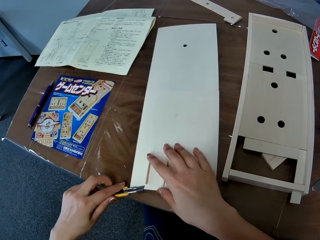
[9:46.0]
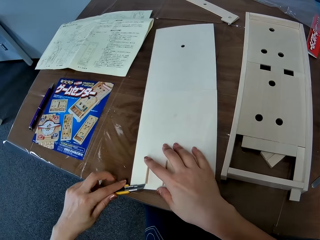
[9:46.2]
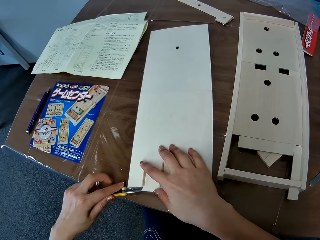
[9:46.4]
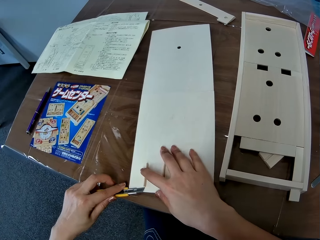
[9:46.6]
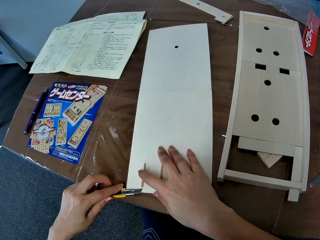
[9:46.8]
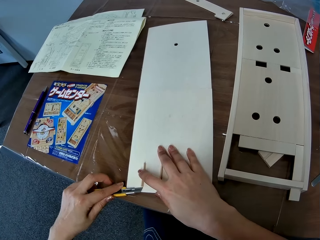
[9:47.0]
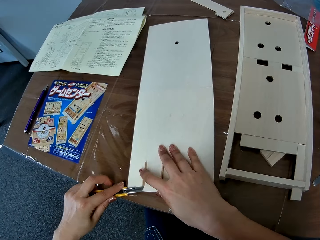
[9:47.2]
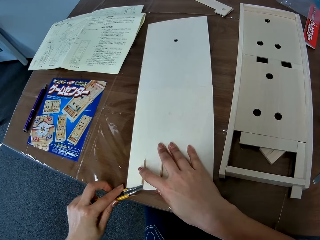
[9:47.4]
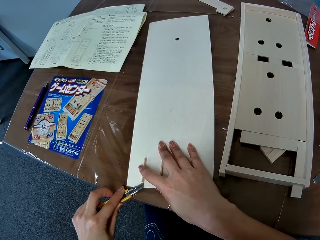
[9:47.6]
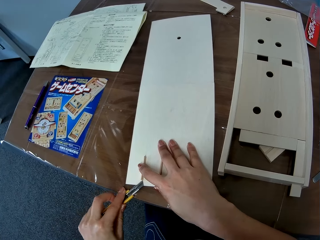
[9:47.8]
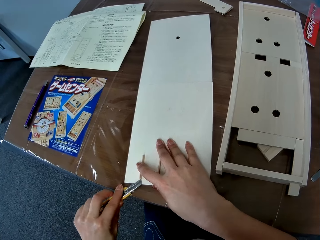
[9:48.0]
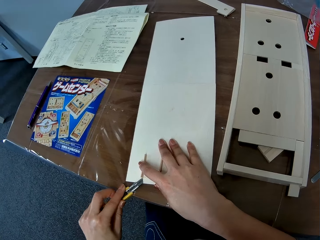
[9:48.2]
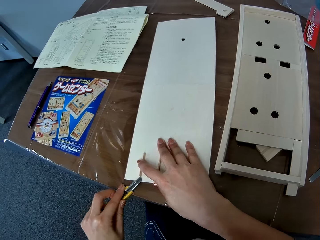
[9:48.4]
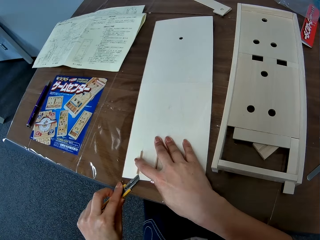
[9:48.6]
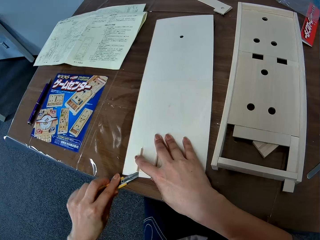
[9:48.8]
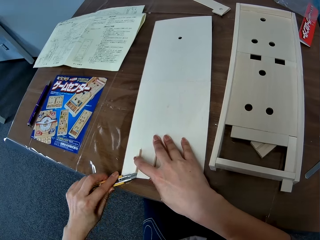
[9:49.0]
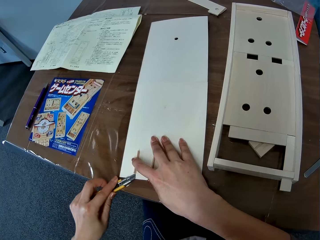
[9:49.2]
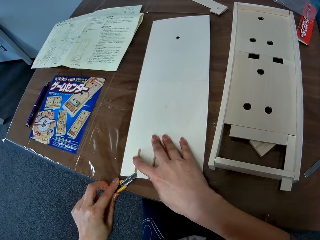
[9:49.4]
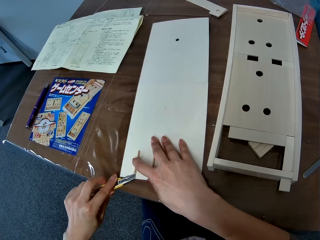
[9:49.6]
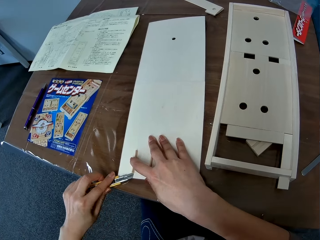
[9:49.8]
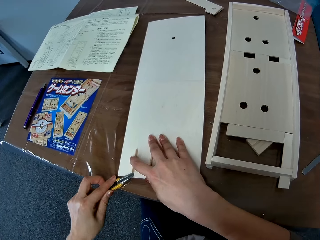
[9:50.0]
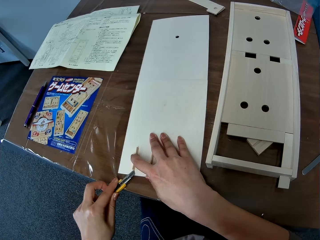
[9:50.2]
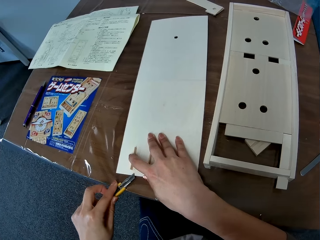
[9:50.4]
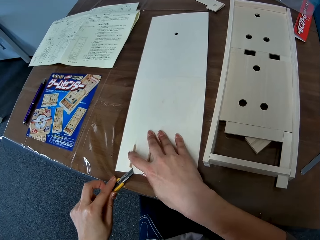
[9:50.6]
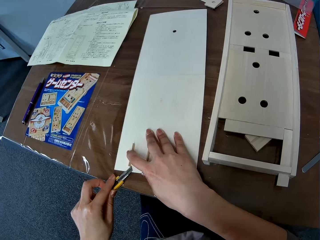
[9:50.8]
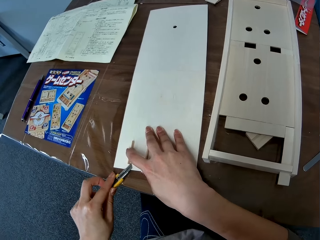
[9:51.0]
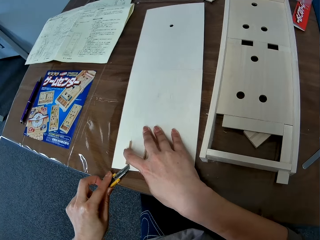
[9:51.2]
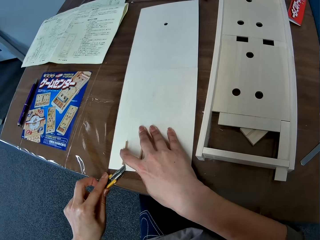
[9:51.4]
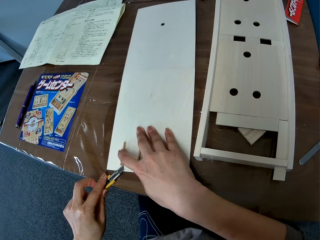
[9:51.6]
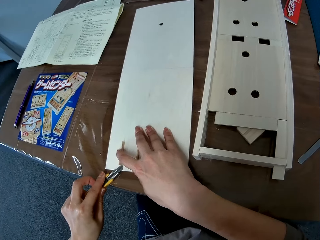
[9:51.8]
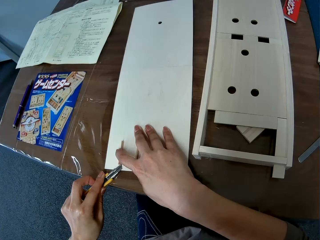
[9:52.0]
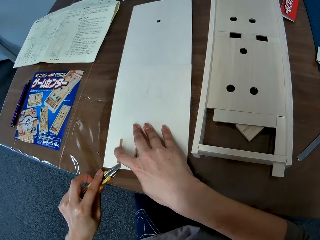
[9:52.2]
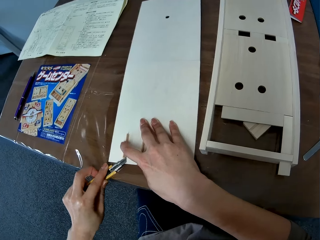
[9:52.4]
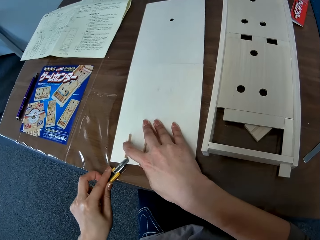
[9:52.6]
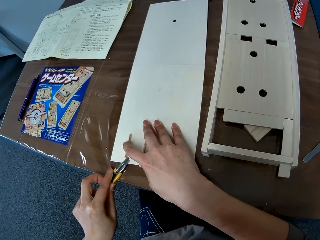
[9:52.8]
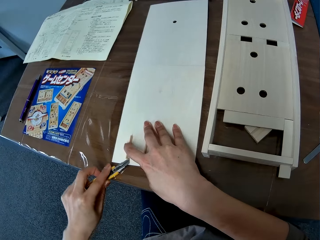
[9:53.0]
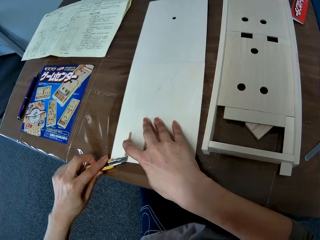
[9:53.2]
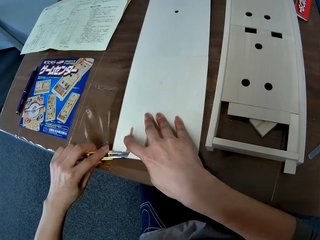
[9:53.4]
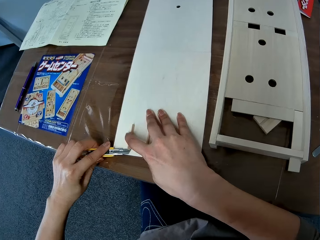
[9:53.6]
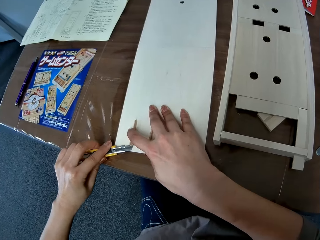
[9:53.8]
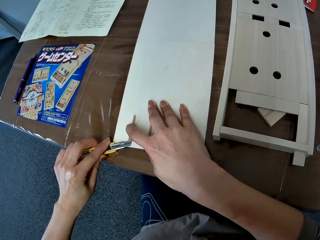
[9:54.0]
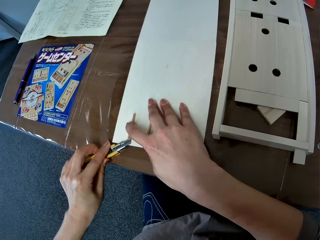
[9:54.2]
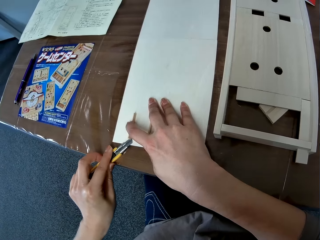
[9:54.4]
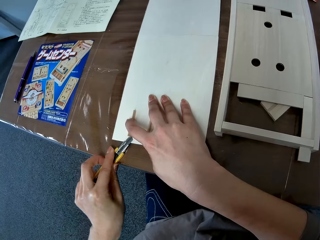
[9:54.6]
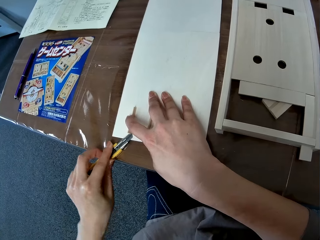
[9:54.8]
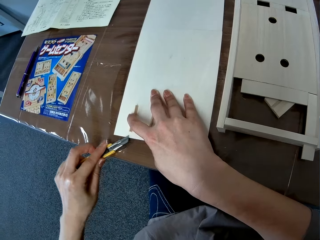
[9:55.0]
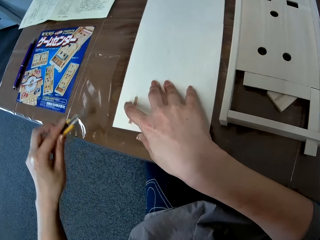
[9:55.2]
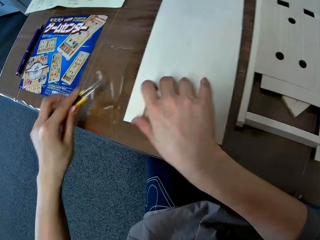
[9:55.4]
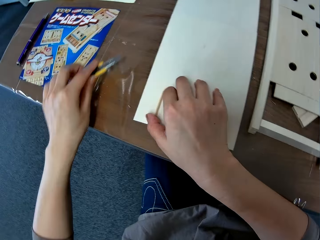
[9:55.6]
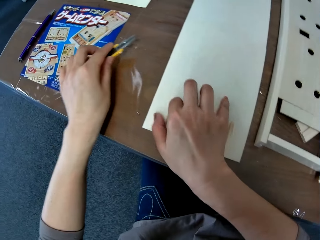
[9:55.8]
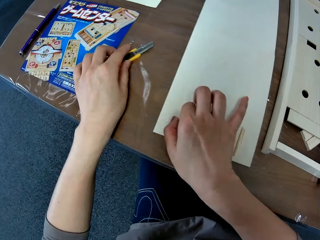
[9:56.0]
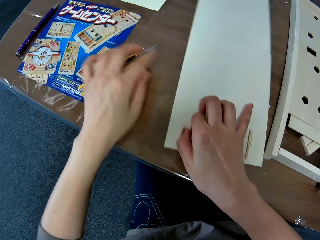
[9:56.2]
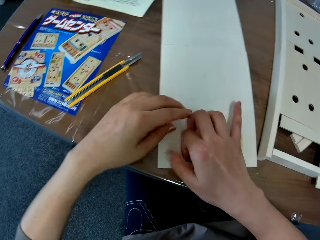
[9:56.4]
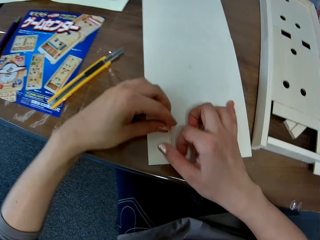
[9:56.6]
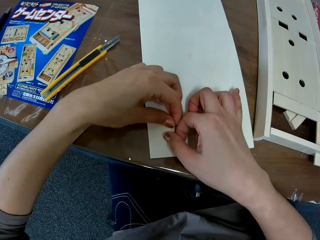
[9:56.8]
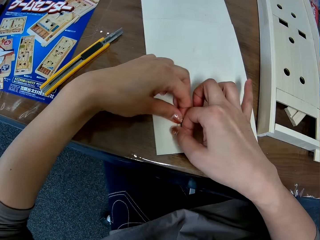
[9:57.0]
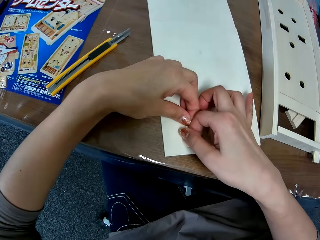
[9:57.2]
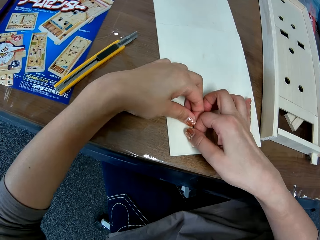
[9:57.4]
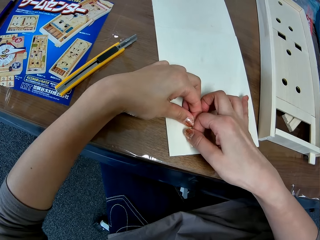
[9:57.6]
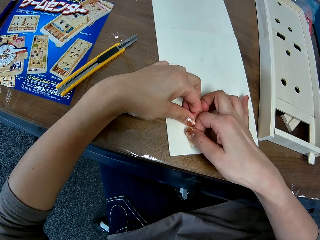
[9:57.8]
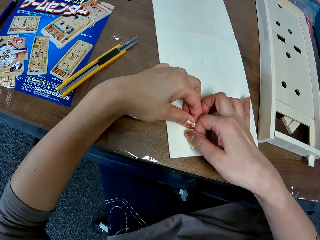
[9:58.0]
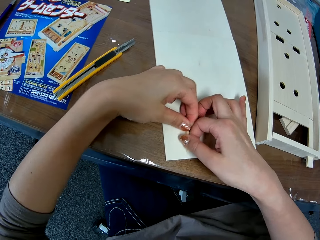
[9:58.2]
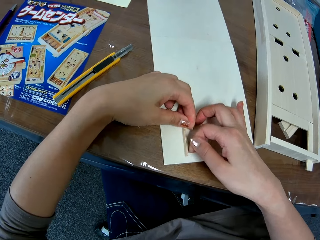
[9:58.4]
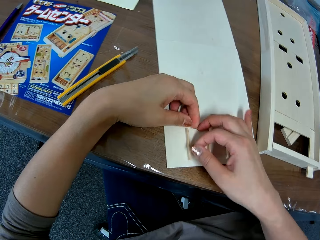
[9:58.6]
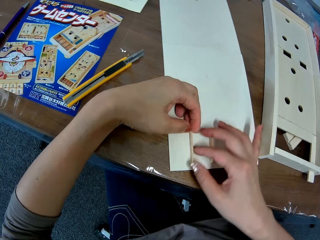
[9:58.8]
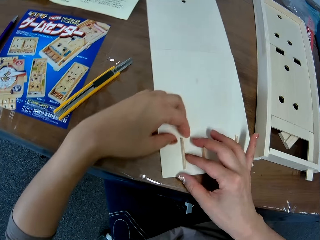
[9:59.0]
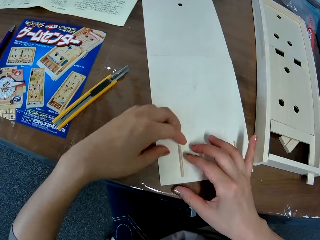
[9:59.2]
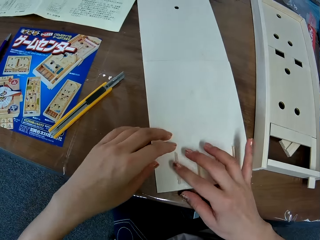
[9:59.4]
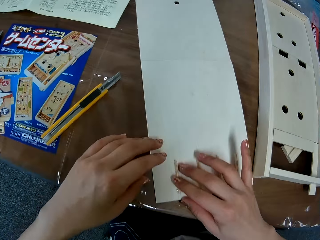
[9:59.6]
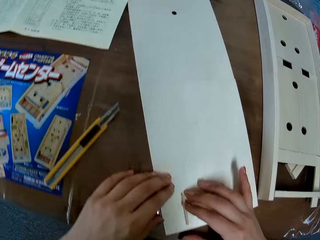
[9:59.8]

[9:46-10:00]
The camera wearer carves a paperboard on the base of the craft board with a folding knife. They put down the folding knife on a table. They press the wood or paperboard on the base of the craft board. They remove a piece of paperboard from the paperboard with a hand.

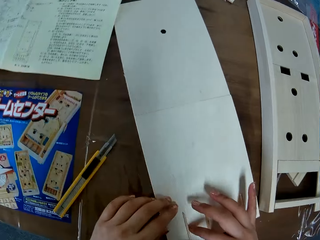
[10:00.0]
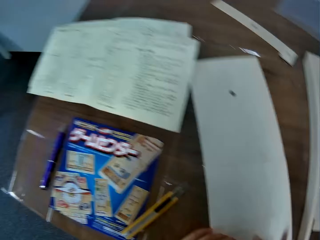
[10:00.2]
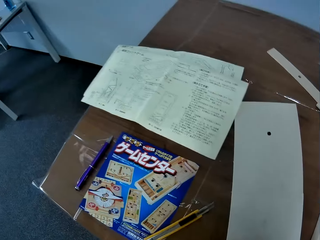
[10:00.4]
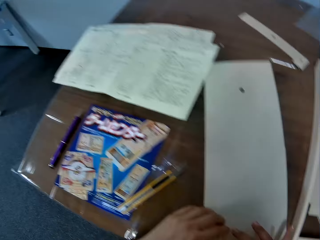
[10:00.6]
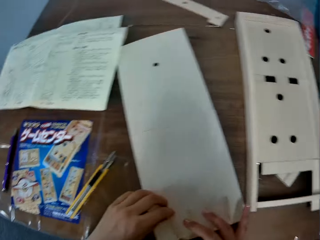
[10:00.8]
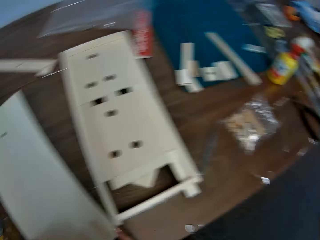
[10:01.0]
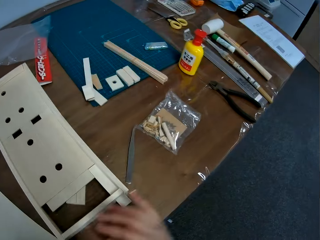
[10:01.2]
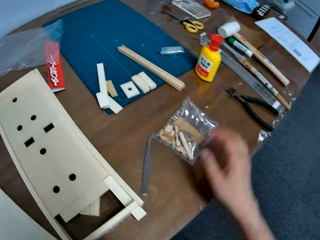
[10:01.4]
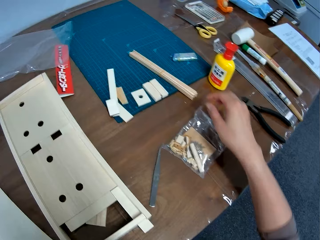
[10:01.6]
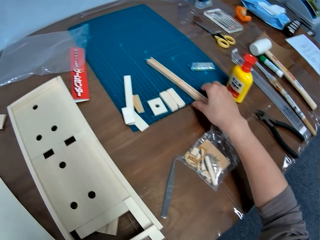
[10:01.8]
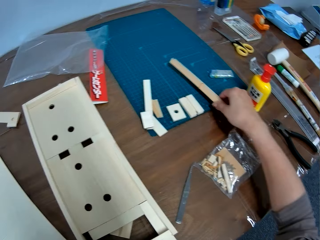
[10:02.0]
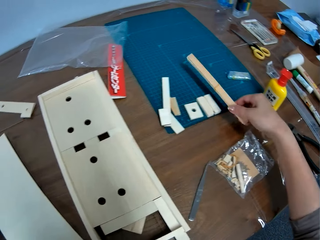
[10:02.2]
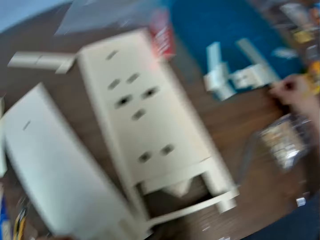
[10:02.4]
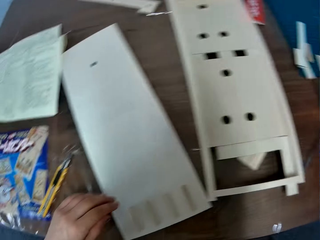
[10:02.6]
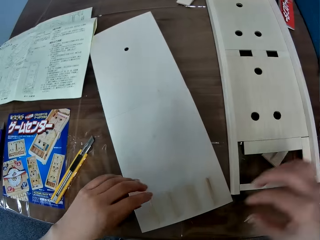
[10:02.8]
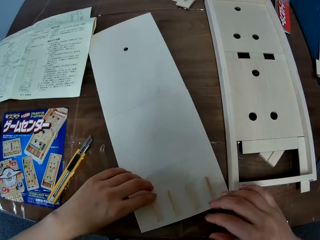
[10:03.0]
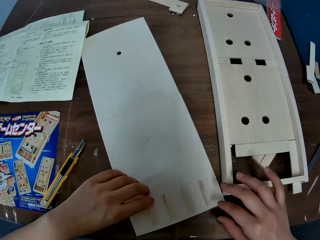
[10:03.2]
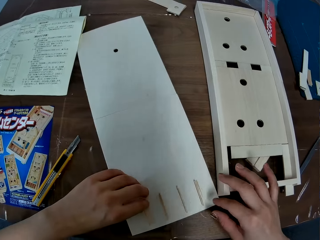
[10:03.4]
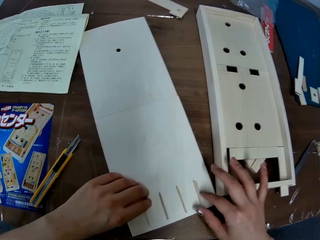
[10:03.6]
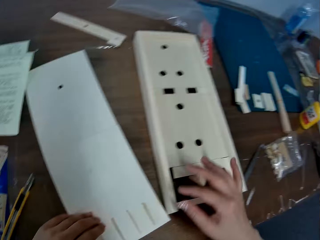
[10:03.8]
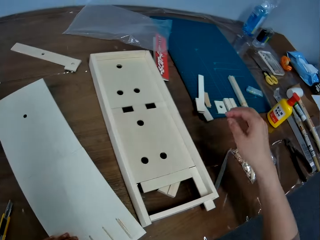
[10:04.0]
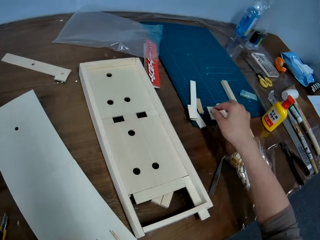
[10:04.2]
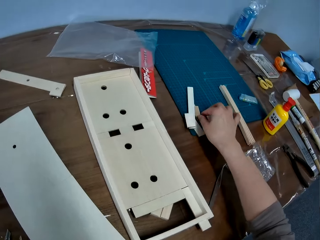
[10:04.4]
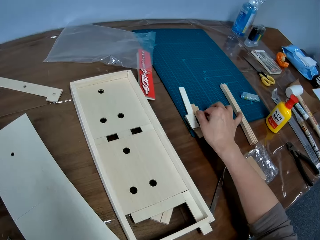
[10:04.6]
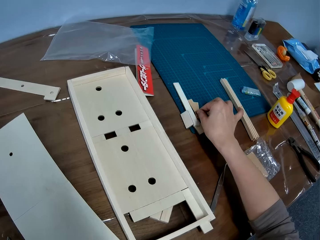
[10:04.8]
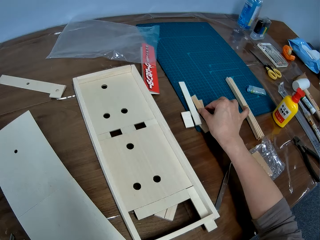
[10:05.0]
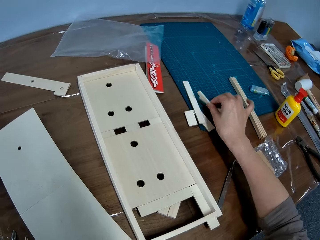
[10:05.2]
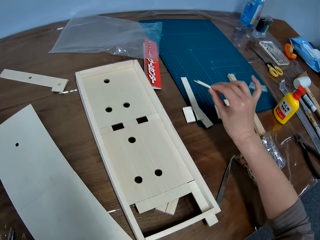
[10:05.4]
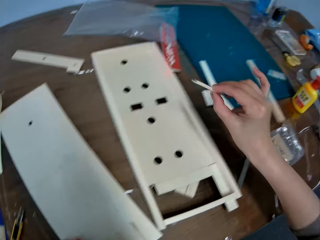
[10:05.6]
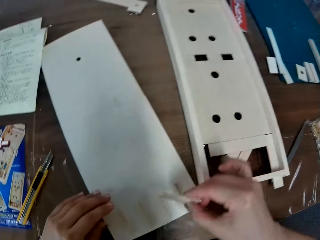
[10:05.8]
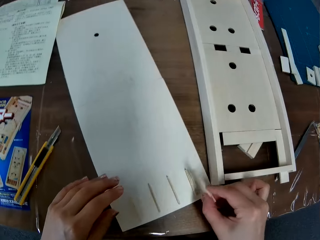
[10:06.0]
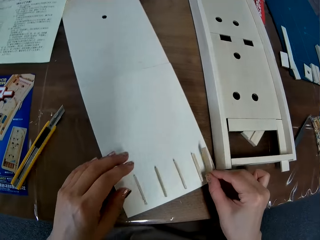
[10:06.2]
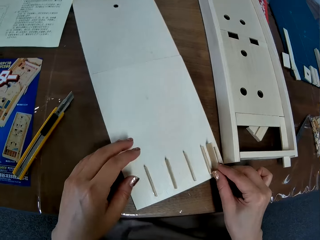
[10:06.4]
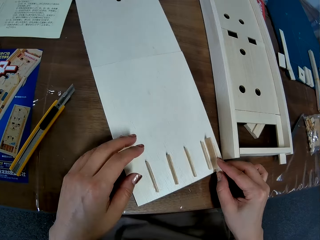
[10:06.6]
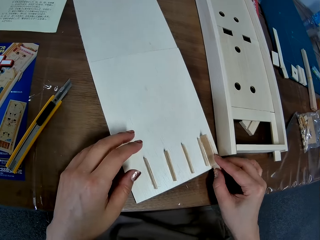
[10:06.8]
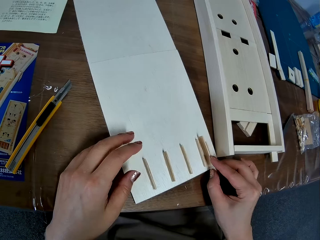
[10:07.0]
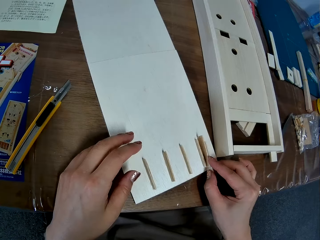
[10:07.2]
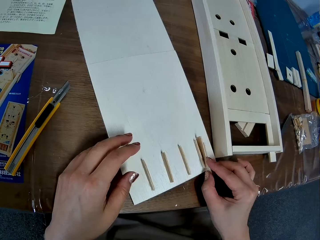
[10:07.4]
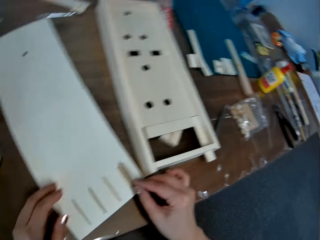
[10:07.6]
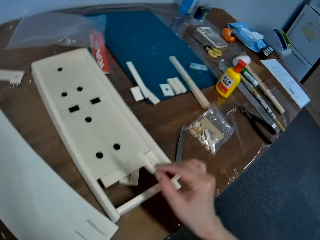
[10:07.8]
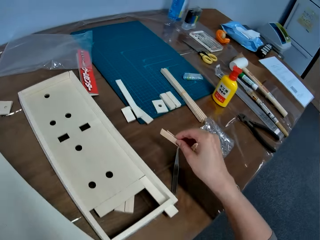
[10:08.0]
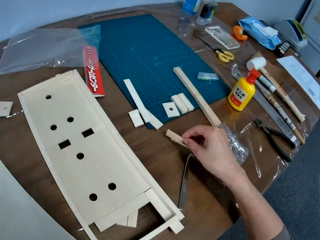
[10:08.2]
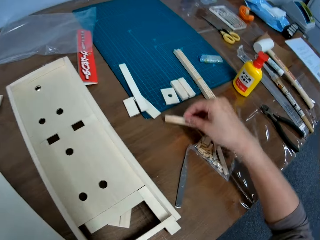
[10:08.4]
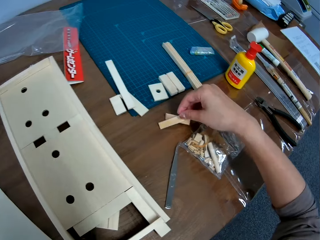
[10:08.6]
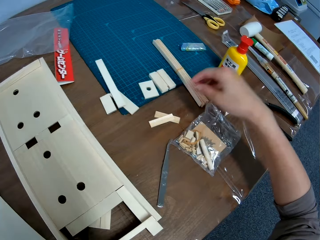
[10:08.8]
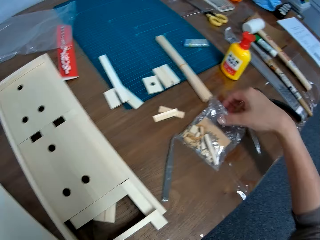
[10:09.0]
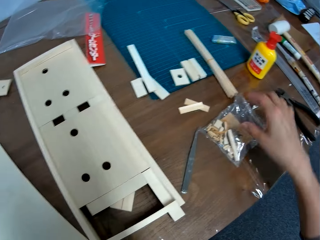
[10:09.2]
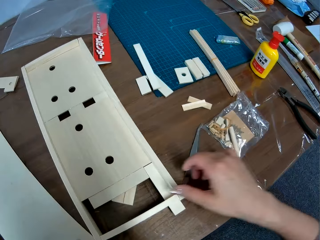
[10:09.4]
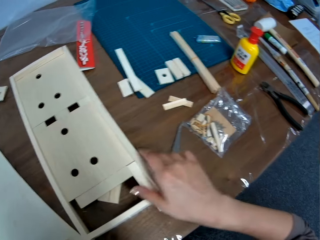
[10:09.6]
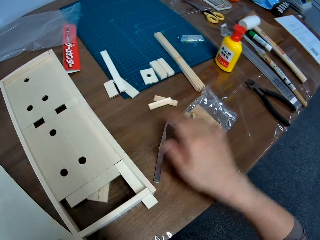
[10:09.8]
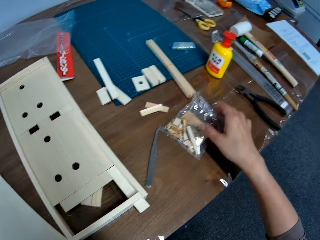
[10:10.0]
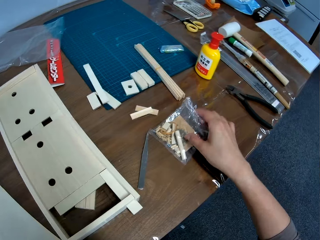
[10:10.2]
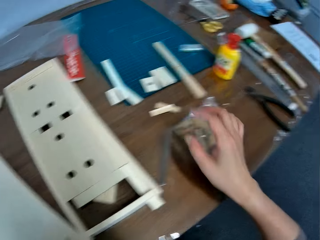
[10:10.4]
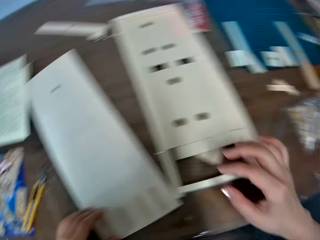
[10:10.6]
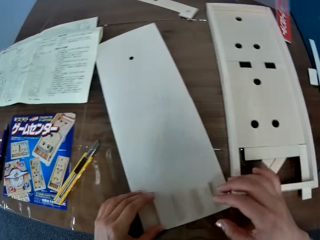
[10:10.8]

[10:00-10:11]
The camera wearer looks around a table. They pick a bunch of paperboard from a cutting mat and put down the bunch of paperboard on the cutting mat. They hold a paperboard on the table. They pick up a piece of paperboard or flat wood from the table. They measure the flat wood. They insert the piece of paperboard on a paperboard. They put down pieces of paperboard on the table. They move a piece of paper on the table.
